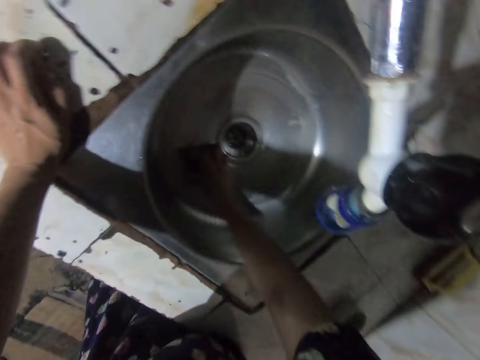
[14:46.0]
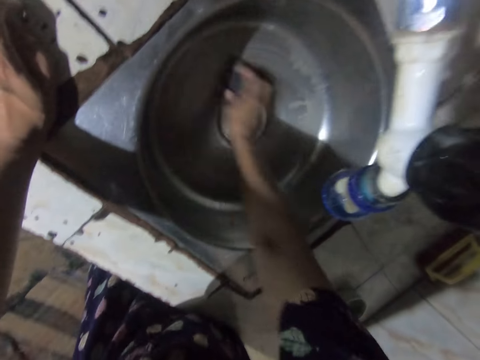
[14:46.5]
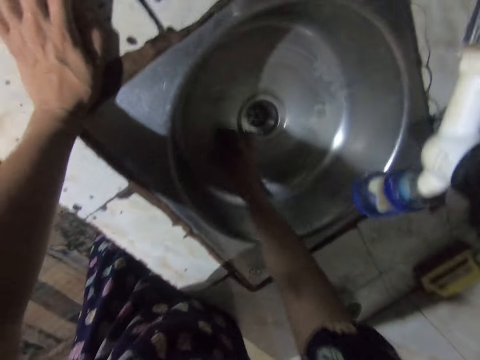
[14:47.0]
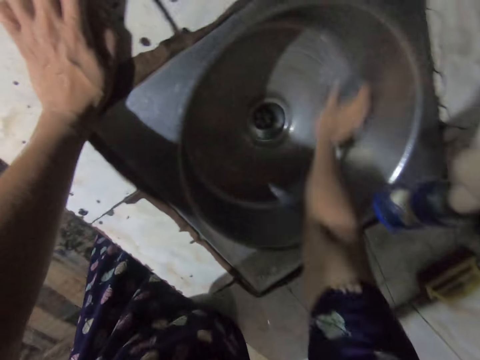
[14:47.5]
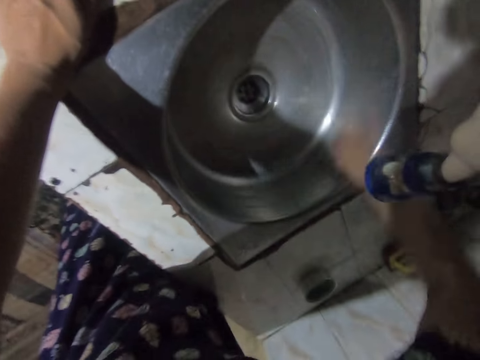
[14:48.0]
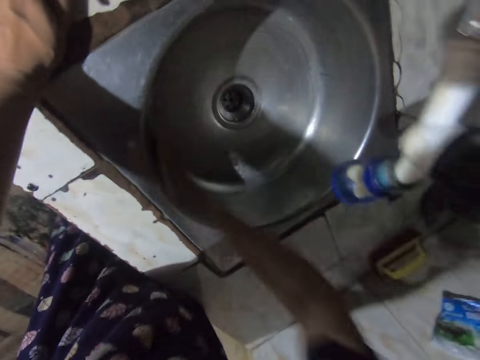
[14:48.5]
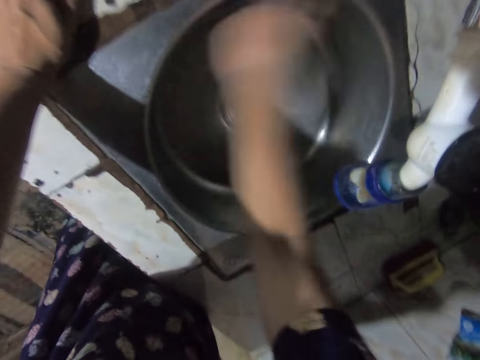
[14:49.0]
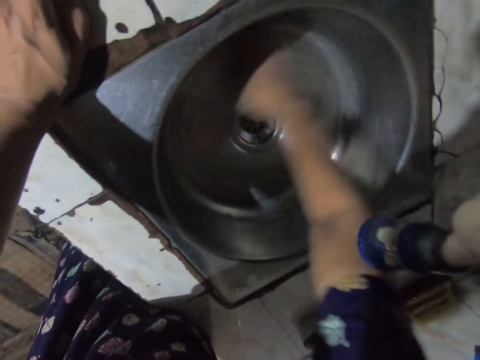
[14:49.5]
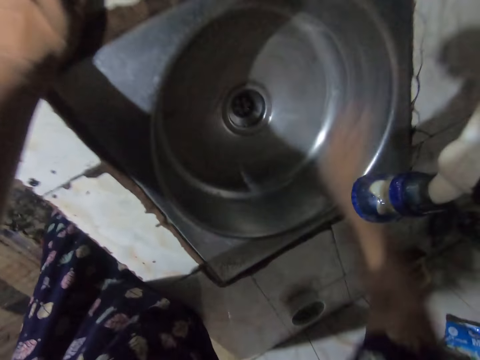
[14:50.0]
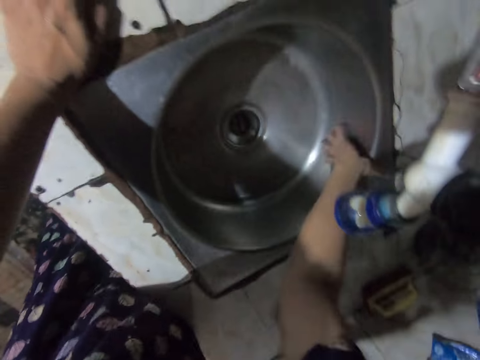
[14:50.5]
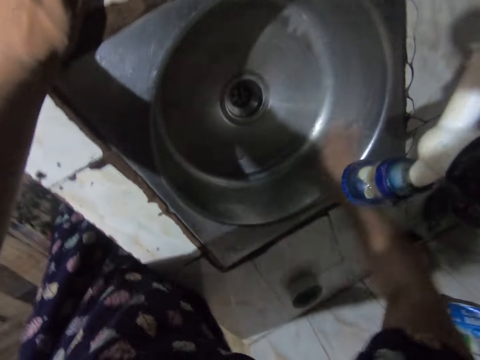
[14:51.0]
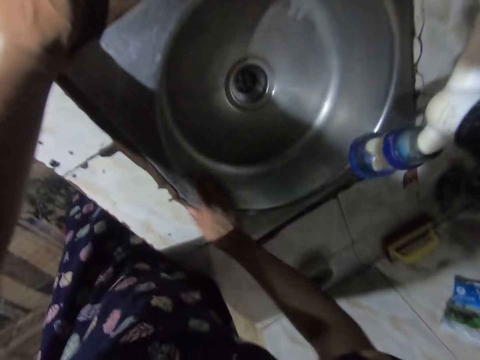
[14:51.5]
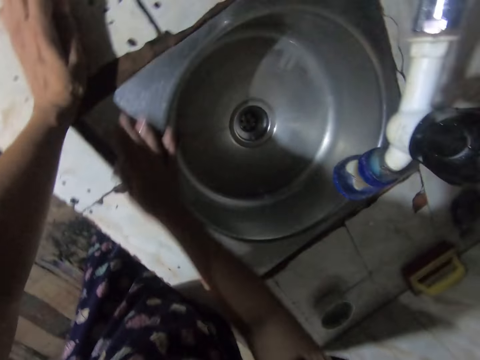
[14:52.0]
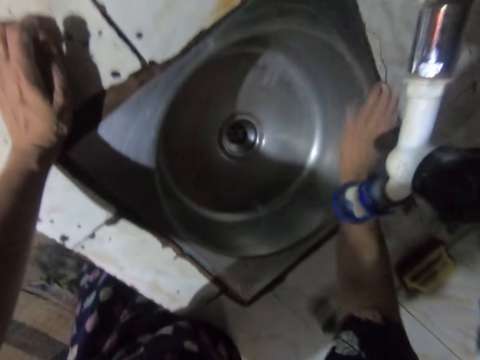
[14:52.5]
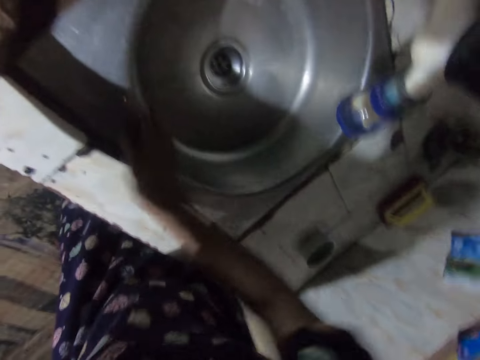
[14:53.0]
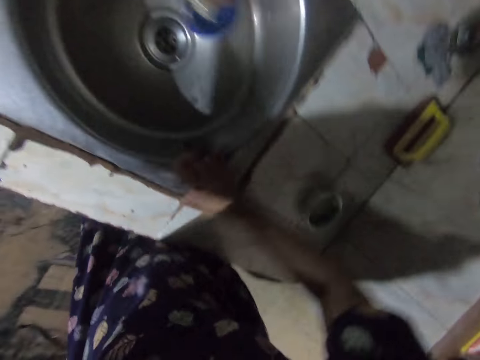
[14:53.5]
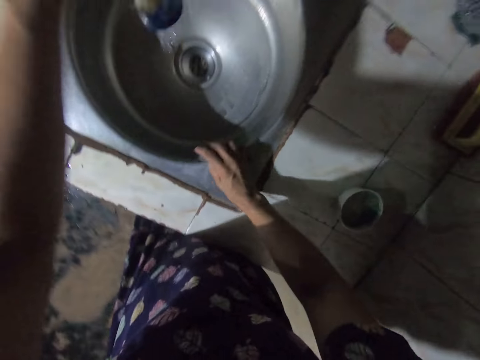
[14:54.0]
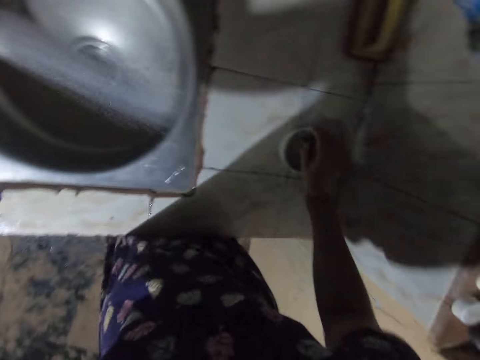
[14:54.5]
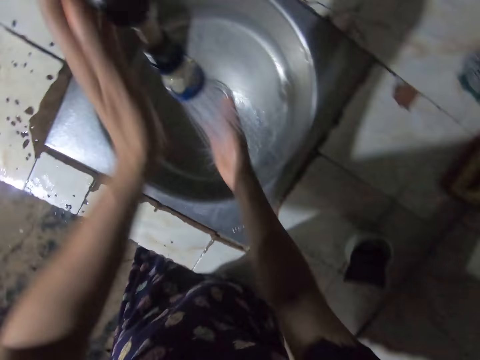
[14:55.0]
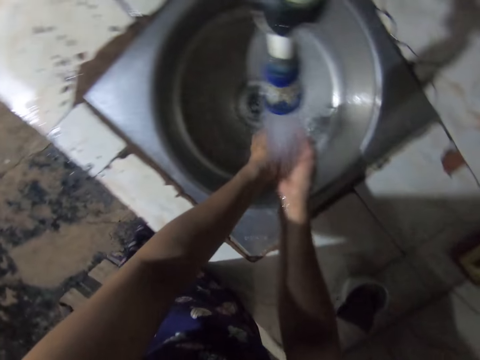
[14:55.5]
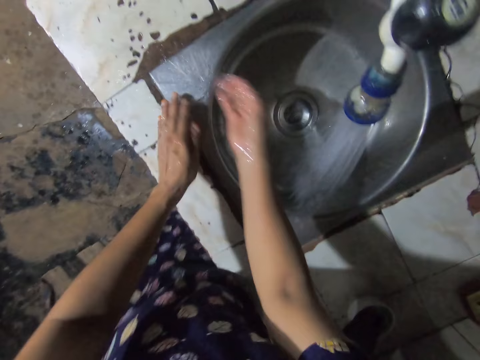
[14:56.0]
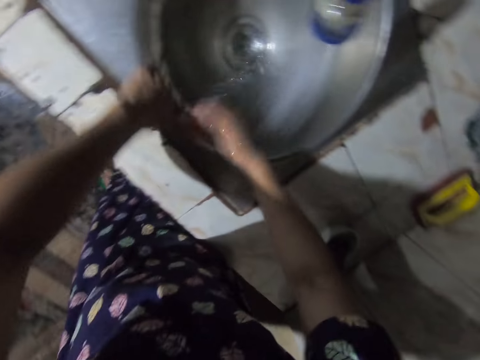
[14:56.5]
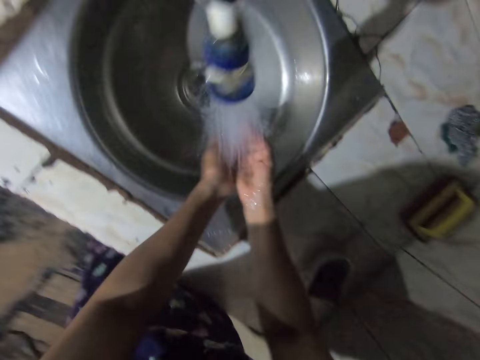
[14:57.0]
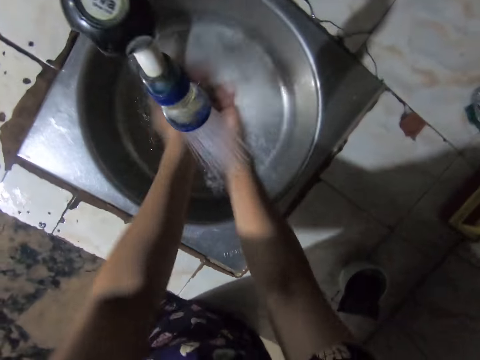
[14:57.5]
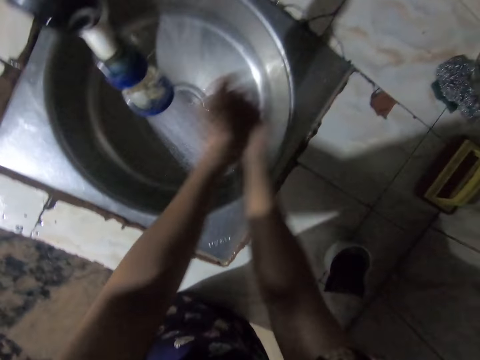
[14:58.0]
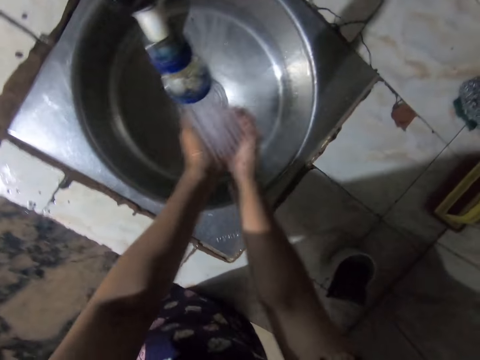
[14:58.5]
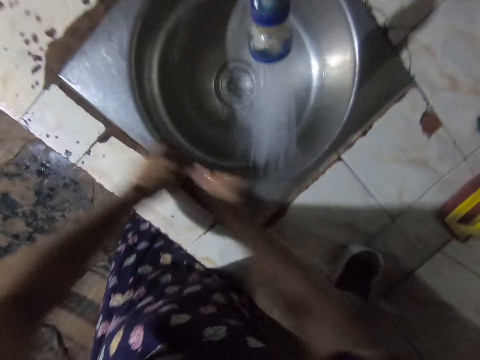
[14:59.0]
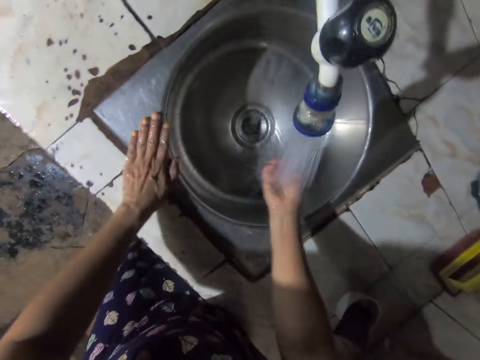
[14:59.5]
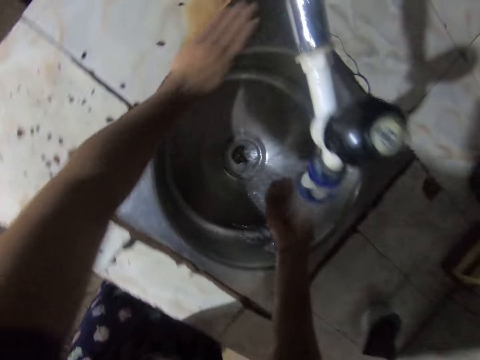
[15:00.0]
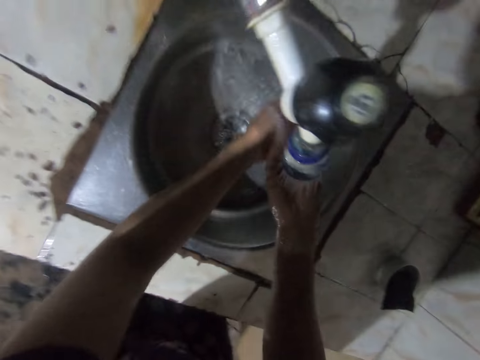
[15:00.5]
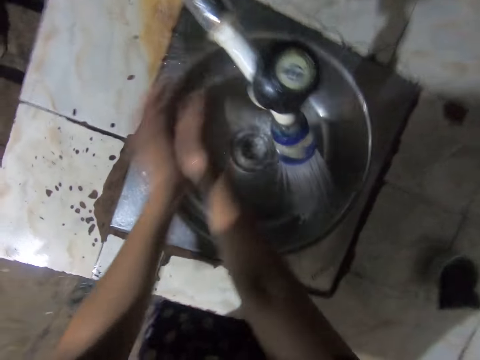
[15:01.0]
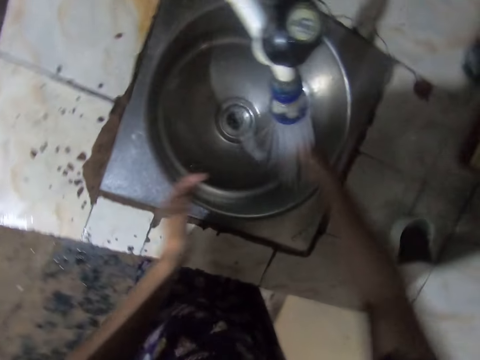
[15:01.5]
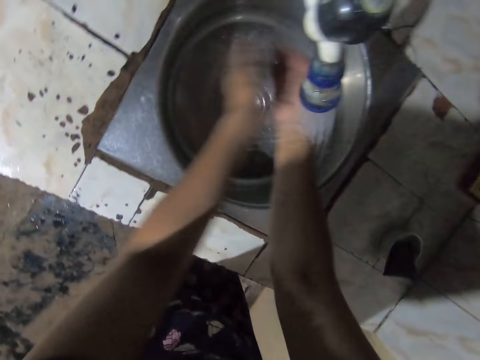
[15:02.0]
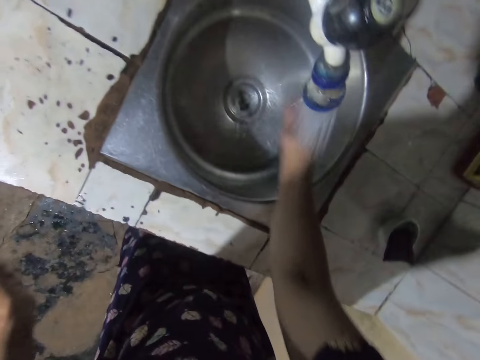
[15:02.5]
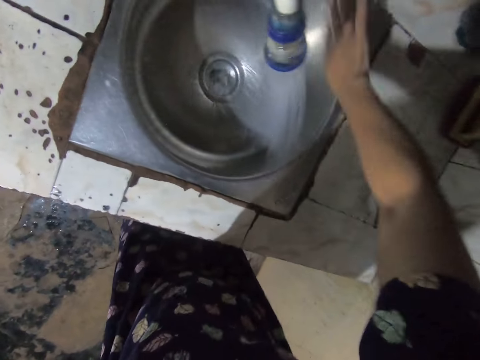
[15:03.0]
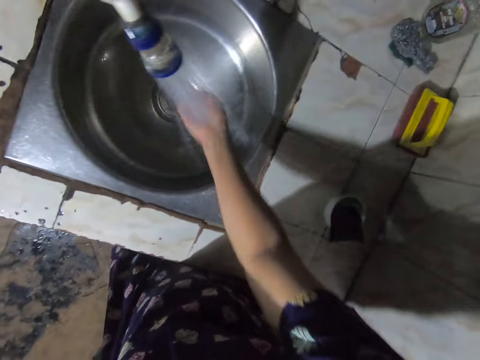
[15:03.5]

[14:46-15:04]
The camera wearer looks down. They open the tap with the left hand. They put the sponge in the tin. They rinse hands. They place the sponge on the sink. They clean the sink. They sprinkle water on the sink with both hands.

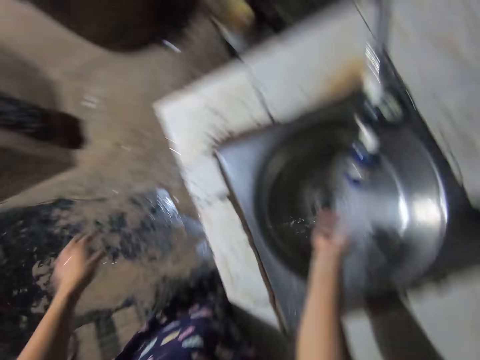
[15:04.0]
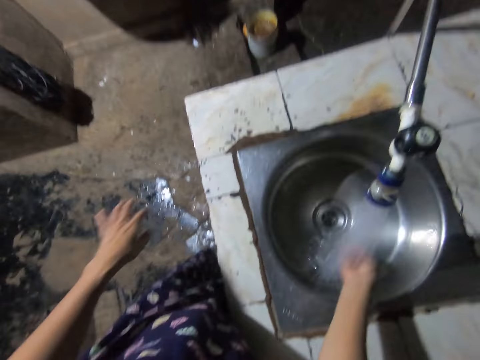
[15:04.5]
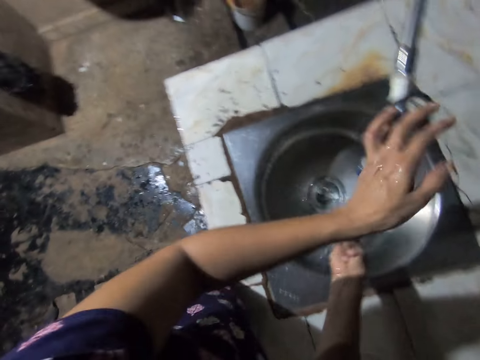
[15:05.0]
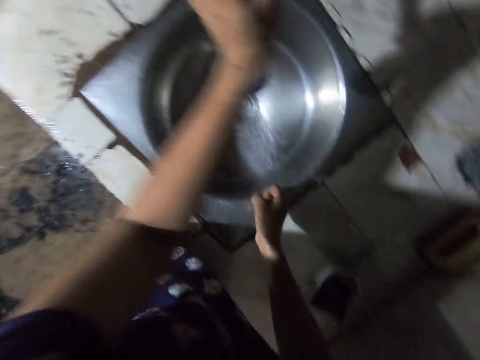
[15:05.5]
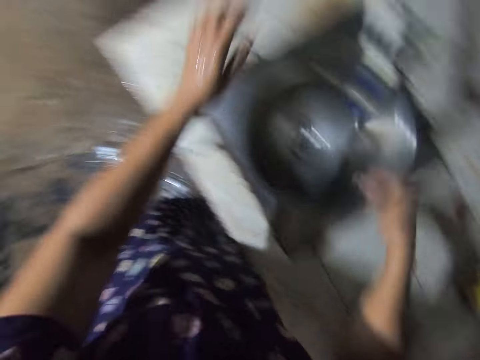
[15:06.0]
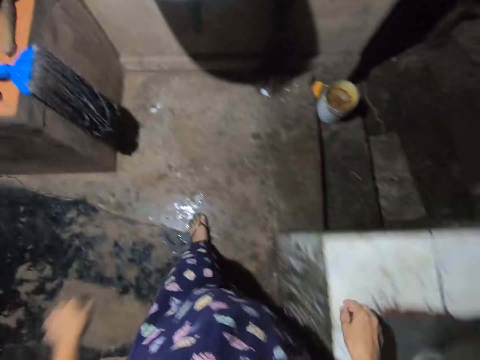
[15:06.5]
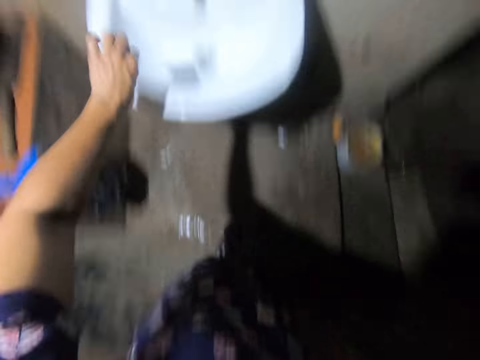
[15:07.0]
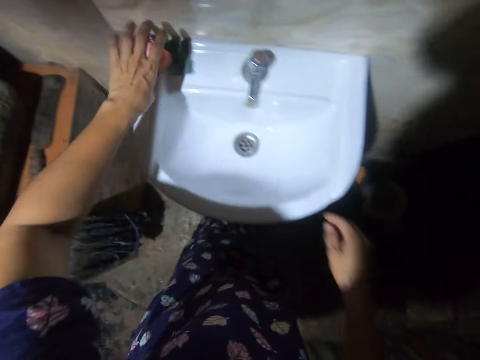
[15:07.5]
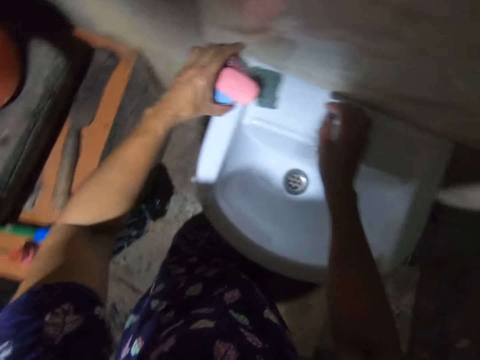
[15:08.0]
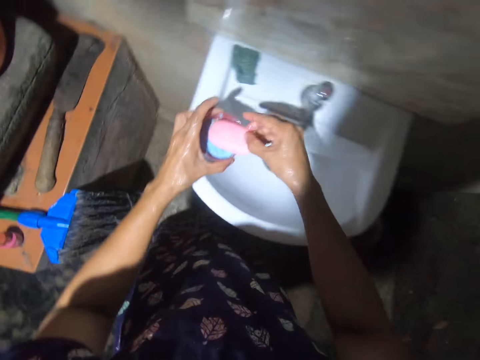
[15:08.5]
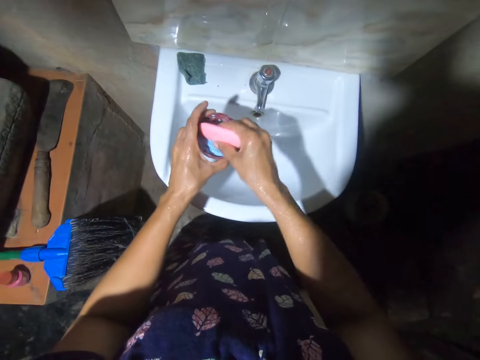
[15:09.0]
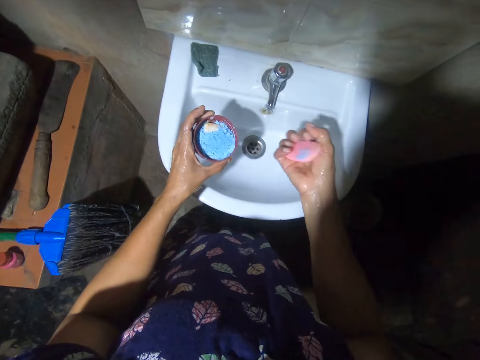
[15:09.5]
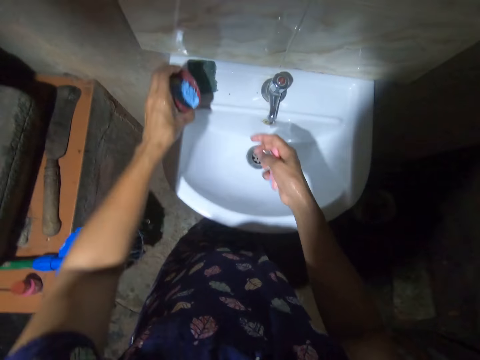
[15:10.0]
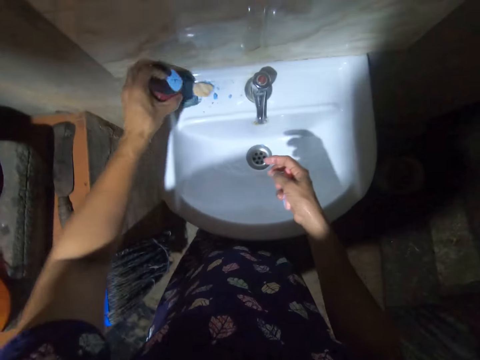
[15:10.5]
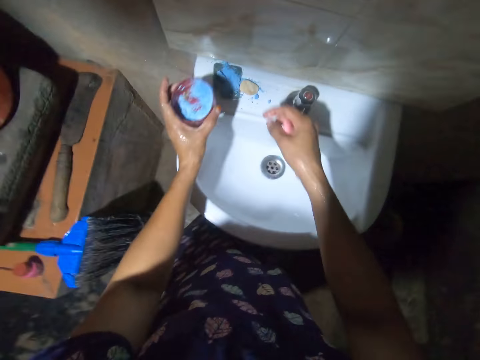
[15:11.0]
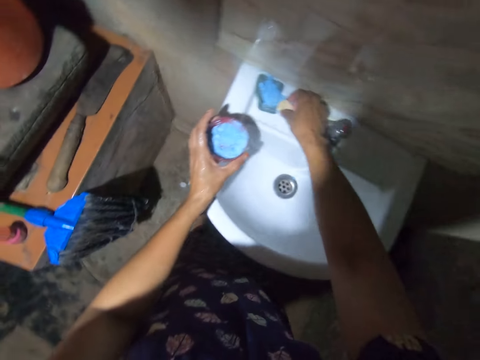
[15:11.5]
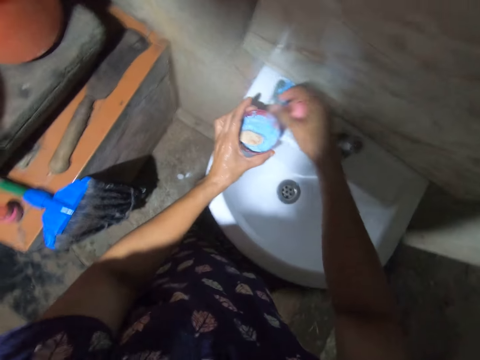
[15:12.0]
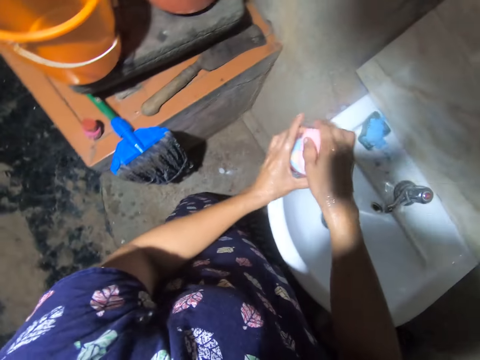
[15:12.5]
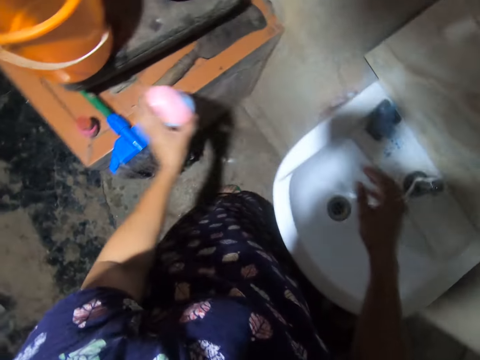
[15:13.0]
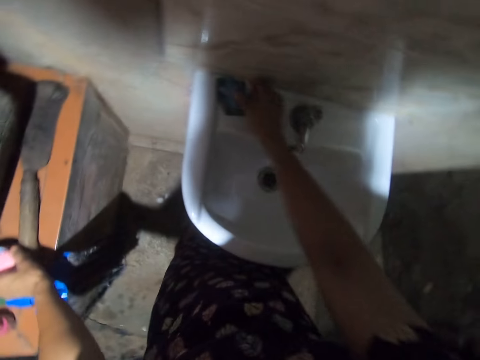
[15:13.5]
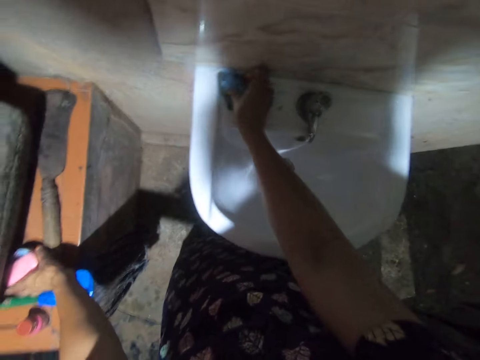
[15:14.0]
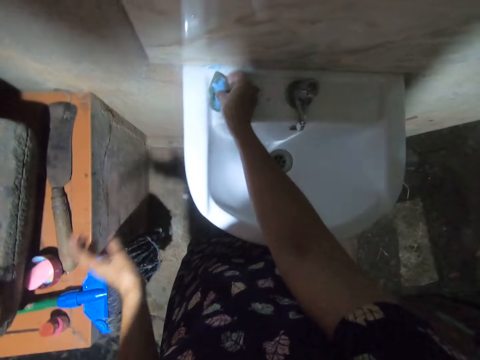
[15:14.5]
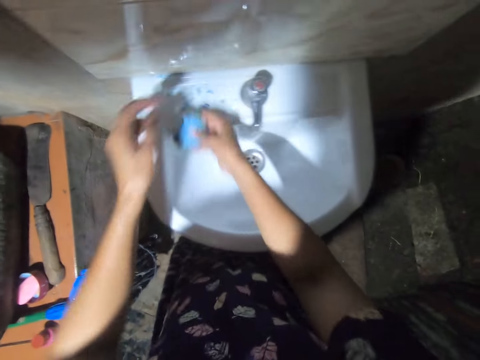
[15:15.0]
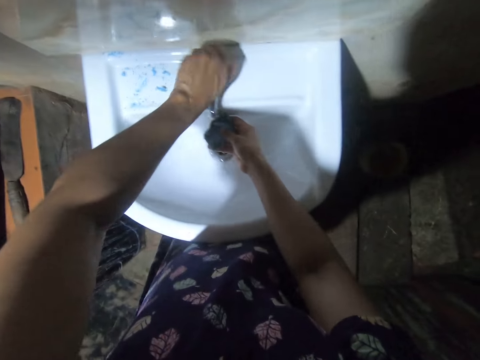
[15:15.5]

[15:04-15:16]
The camera wearer closes a tap. They walk towards the sink. They drop the sponge on the sink. They pick up the soap with the left hand. They hold the soap. They pour the soap. They pick up the soap. They place the container on the table with the left hand. They pick up the sponge.
